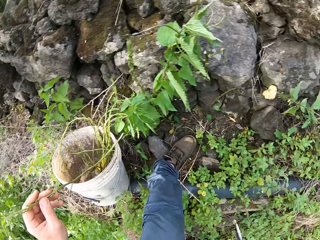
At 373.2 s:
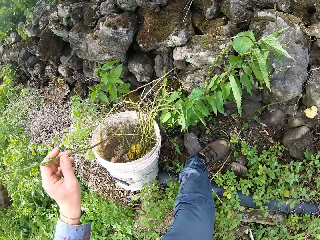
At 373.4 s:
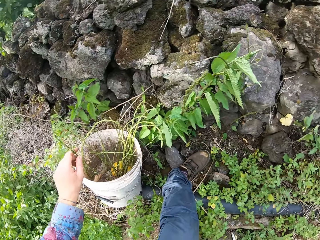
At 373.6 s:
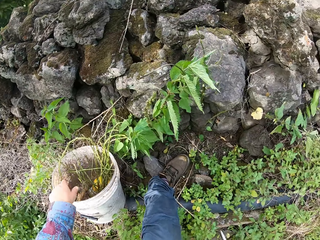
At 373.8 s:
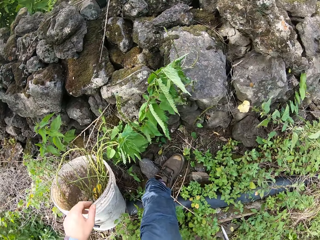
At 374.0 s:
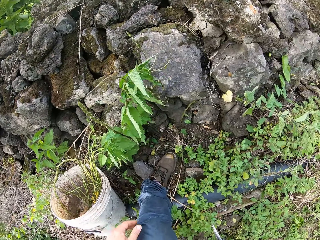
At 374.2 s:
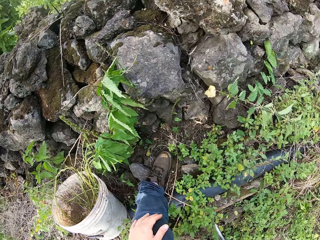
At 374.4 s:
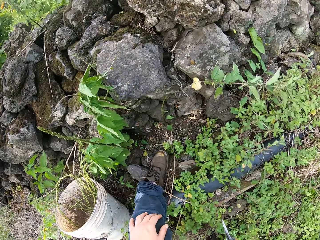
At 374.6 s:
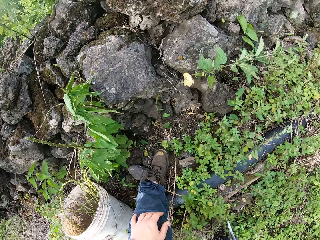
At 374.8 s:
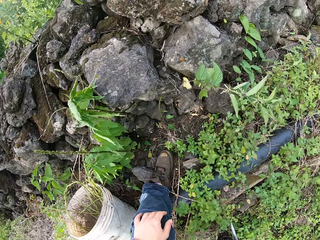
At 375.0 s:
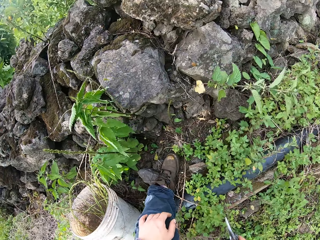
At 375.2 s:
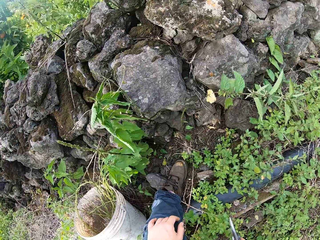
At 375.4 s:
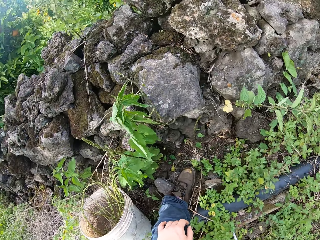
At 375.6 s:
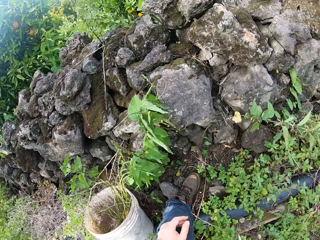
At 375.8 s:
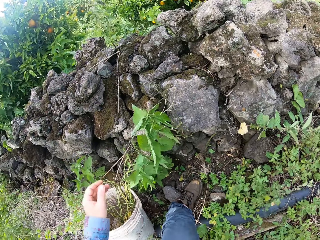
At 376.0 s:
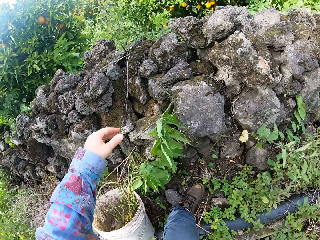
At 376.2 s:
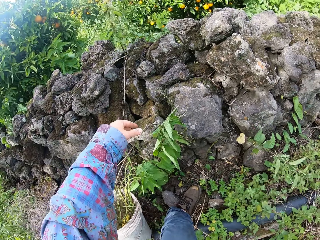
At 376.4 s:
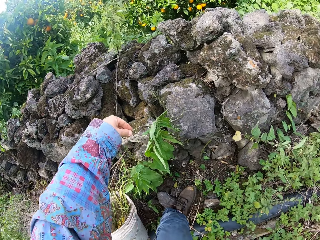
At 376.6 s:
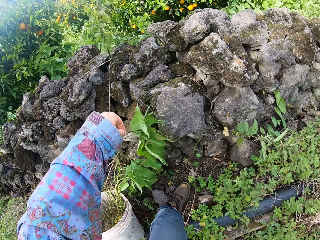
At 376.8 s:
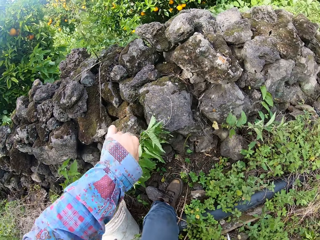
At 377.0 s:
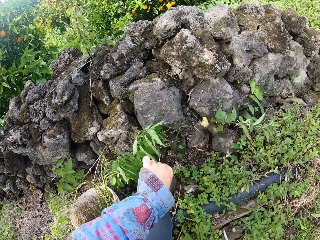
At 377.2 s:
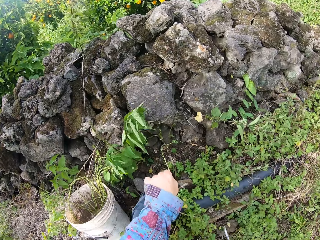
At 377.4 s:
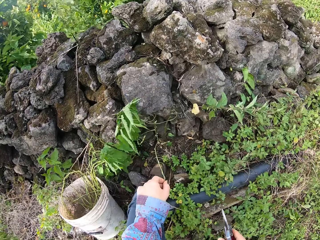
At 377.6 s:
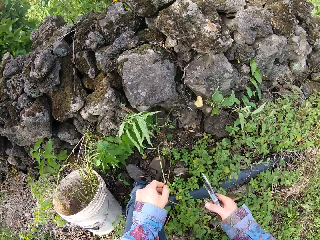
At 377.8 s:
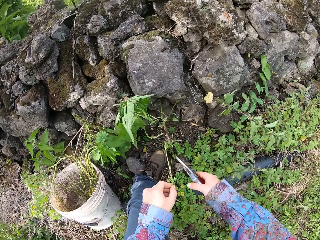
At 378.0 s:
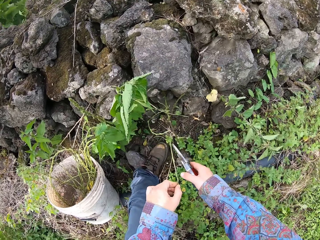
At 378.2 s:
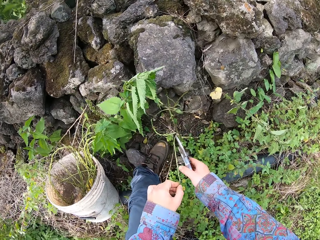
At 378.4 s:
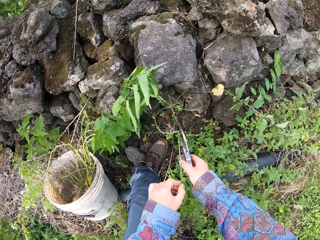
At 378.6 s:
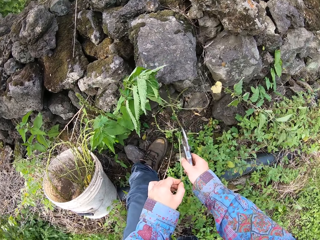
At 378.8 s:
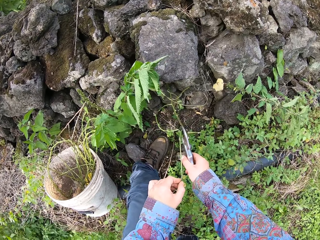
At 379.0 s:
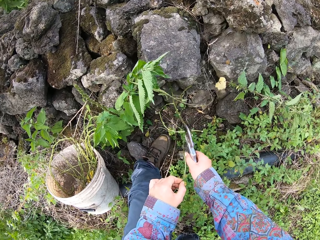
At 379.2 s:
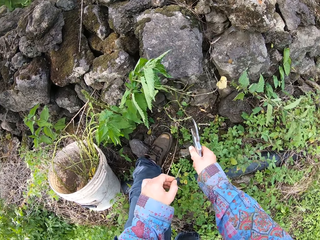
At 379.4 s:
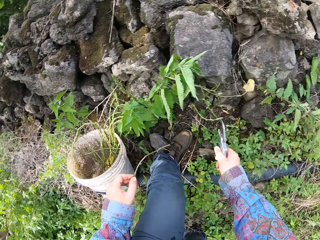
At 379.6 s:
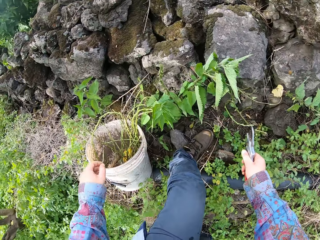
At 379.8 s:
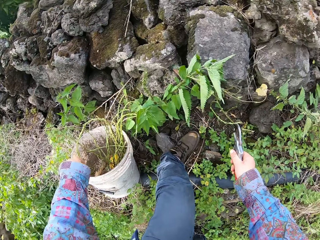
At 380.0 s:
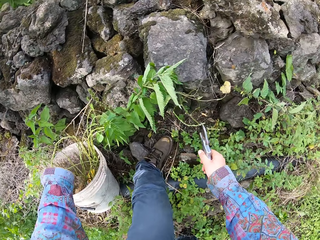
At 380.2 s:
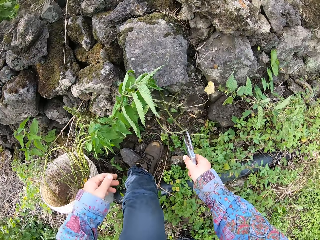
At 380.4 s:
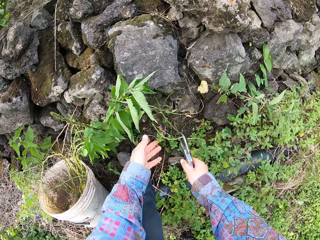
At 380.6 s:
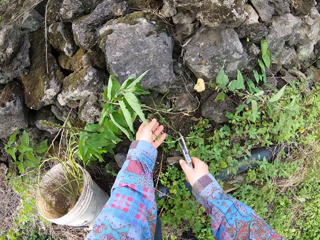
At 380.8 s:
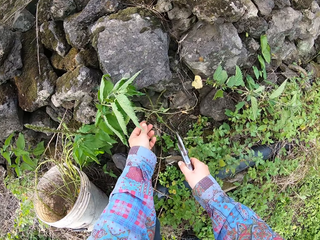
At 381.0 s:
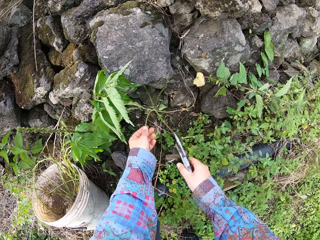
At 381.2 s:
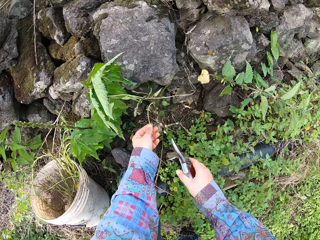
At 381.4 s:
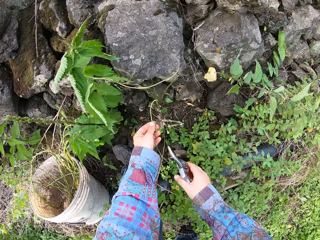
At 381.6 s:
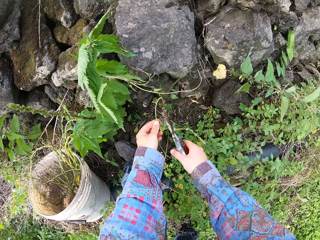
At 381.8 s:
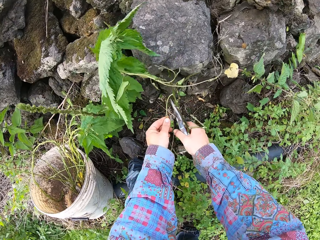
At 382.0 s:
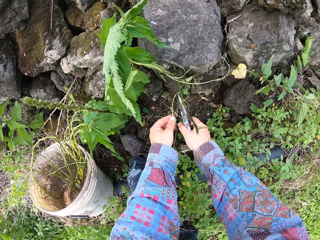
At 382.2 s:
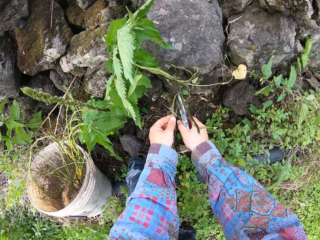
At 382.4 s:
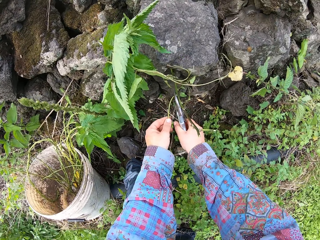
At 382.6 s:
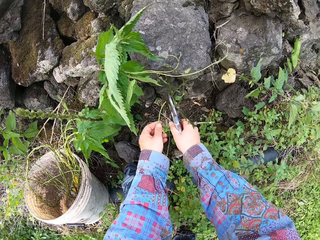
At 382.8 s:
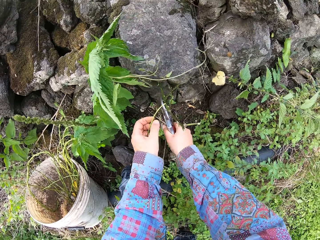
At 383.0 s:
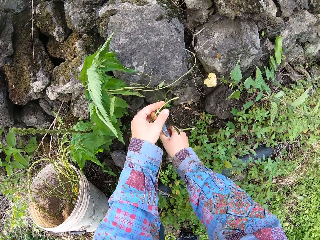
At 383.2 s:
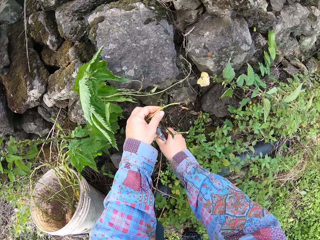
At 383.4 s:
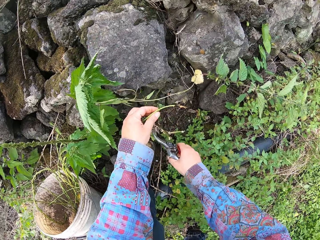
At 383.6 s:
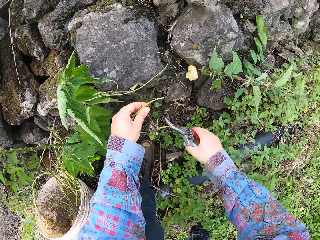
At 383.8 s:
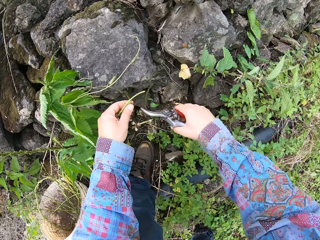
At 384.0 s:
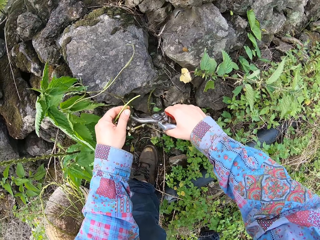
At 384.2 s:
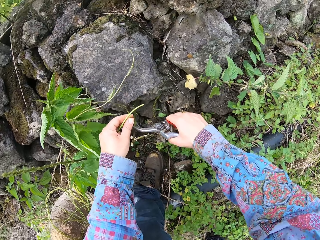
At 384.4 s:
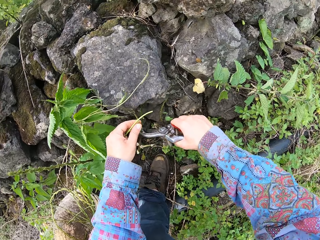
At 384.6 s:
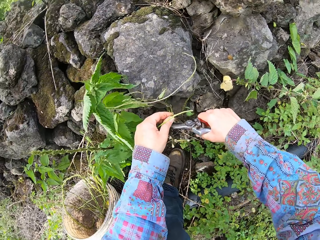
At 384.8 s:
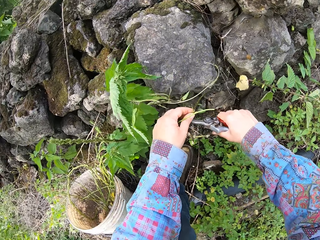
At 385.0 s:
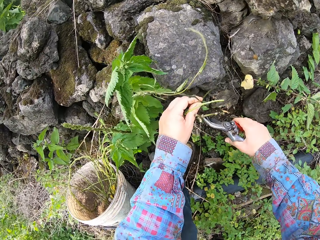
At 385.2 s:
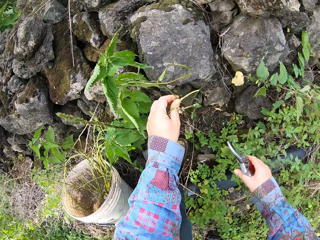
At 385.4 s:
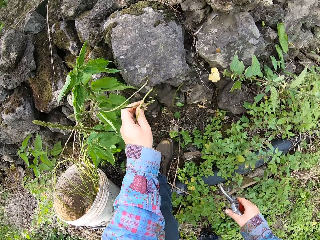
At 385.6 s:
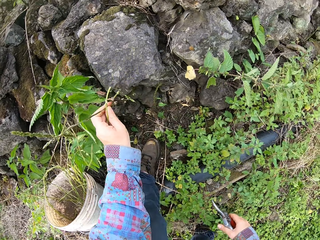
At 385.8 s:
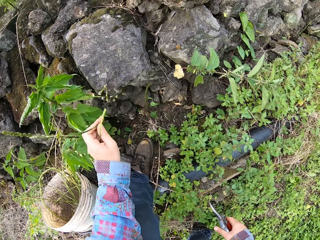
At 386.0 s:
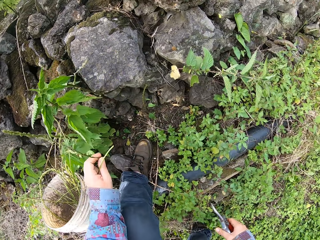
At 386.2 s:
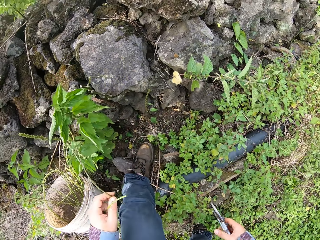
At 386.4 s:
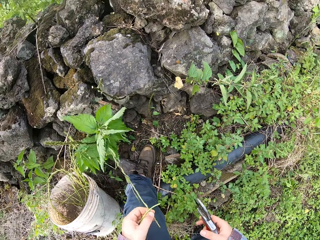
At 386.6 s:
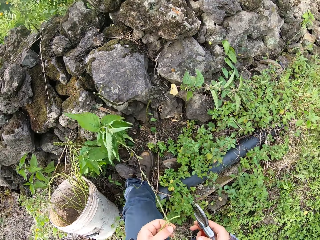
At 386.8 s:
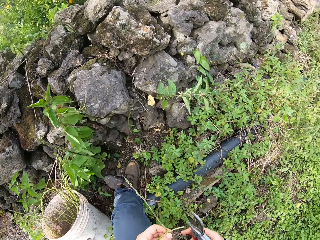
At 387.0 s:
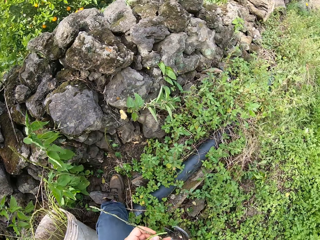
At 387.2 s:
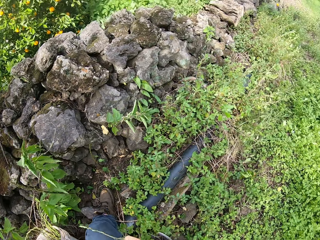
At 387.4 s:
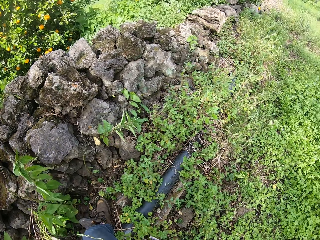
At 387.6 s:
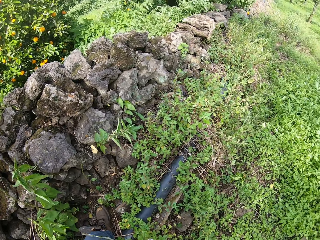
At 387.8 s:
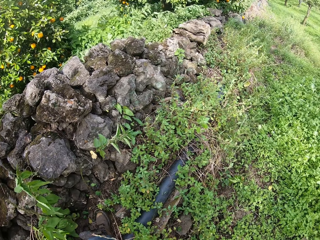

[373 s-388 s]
The camera wearer drops the plant in his left hand in the bucket. He places his left hand on his left knee. He picks another plant with his left hand. He cuts the plant with a pair of pruners in his right hand. He drops the plant in his left hand in the bucket. He picks multiple plants with his left hand. He cuts the multiple plants with a pair of pruners in his right hand. He cuts a plant.

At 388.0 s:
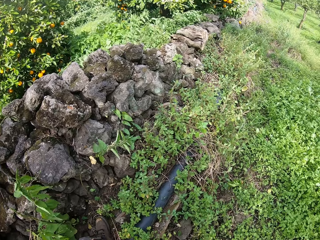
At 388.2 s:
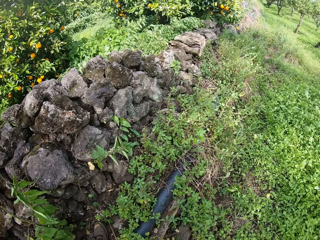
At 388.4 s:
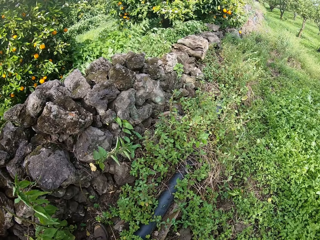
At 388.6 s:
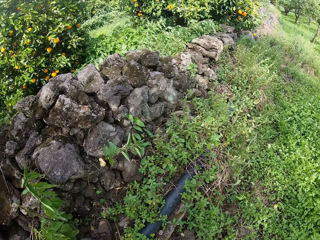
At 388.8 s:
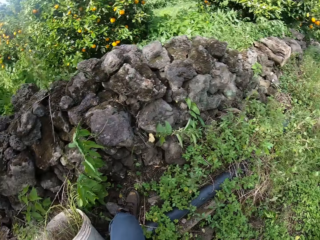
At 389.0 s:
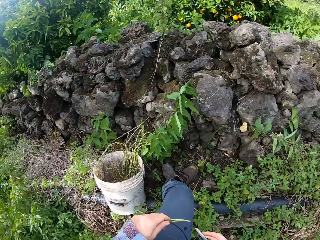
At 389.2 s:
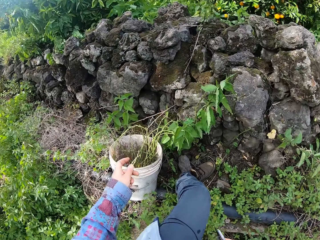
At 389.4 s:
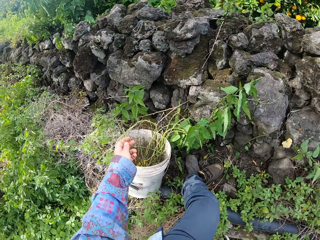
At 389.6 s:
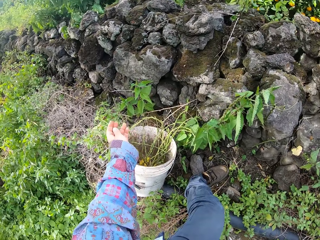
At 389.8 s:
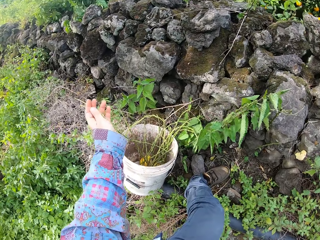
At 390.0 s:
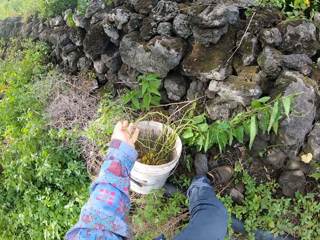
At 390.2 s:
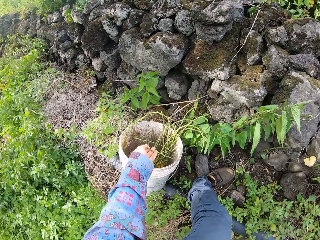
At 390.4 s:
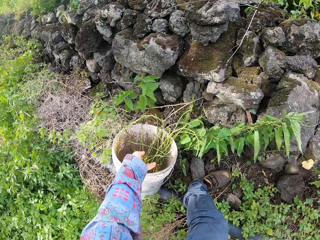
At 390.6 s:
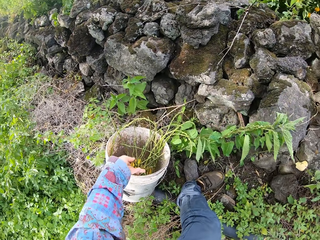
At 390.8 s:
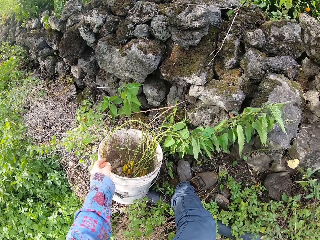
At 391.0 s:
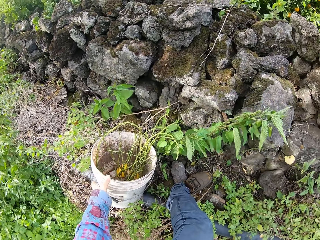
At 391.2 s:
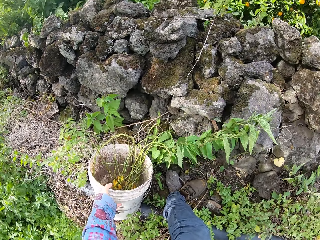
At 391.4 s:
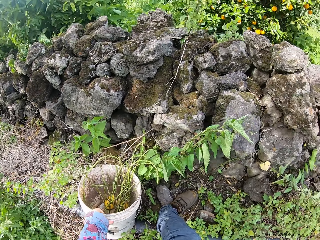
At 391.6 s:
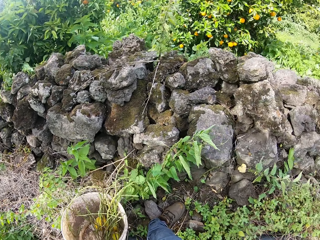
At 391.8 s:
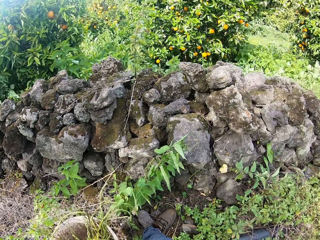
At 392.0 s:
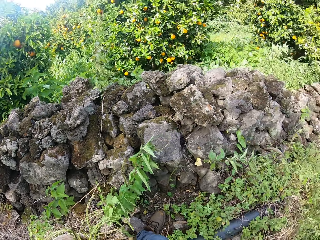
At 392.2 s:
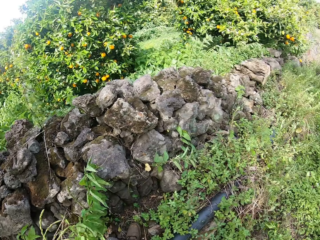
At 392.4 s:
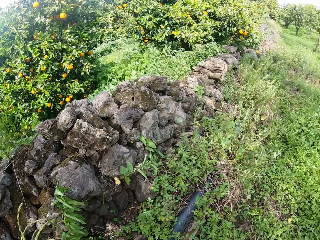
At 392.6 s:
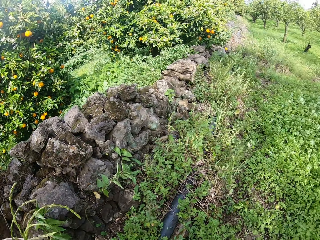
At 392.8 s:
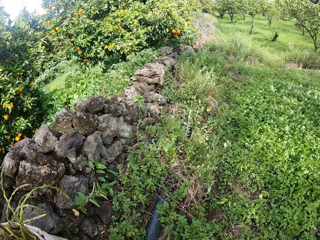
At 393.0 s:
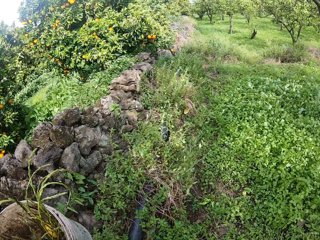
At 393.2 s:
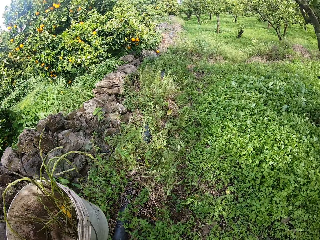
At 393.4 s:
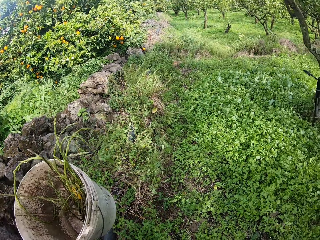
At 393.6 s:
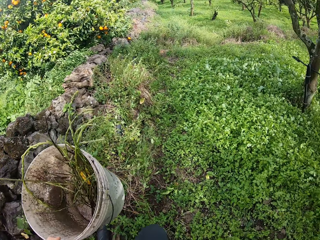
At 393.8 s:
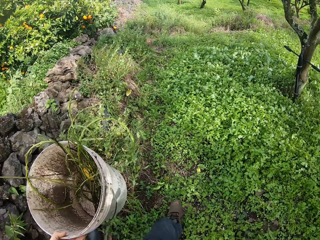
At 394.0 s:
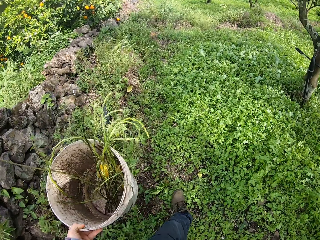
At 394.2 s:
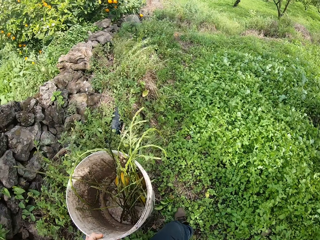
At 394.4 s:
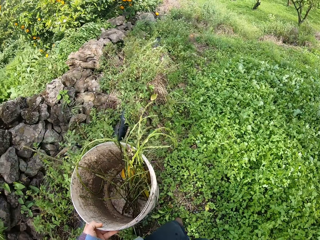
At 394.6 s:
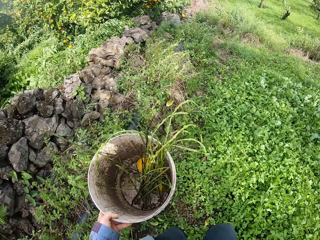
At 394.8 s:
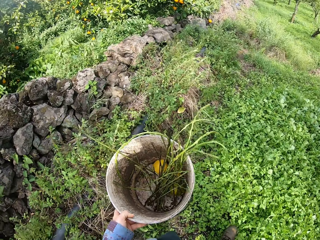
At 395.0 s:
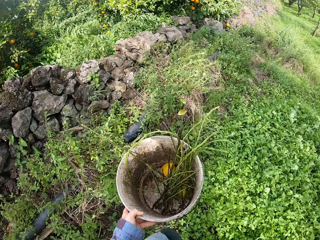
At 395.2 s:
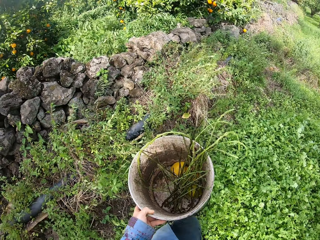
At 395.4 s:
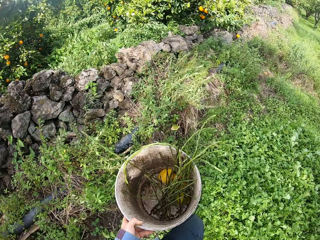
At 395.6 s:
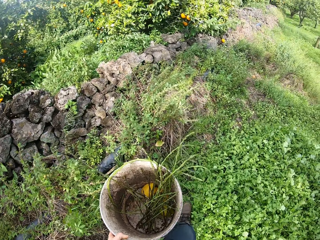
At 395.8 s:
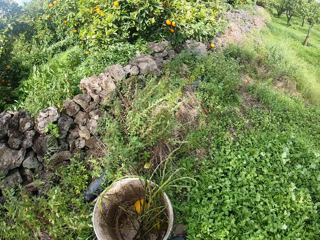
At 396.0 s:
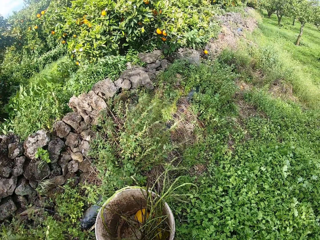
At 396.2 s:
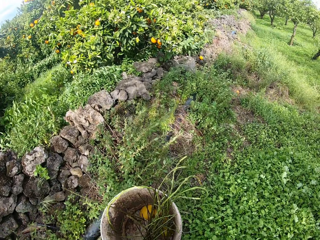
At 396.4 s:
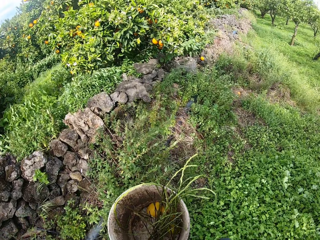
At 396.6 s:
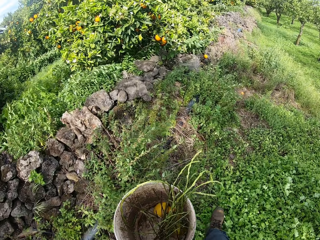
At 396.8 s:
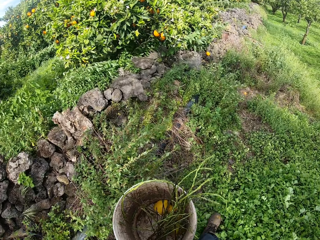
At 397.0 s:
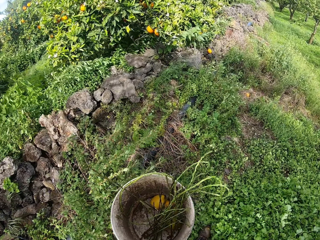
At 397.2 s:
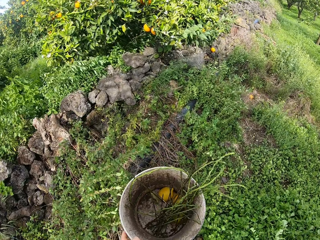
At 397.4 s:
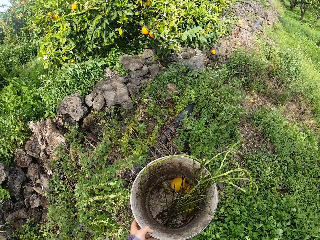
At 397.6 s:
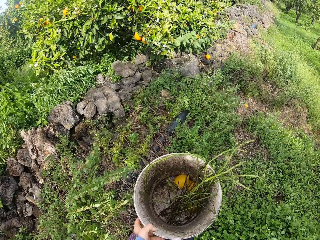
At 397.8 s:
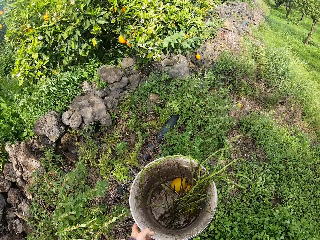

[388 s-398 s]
The camera wearer drops the plants in his left hand in the bucket. He carries the bucket to another part of the farm with his left hand. He walks around the garden.
